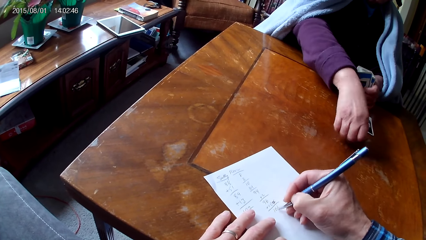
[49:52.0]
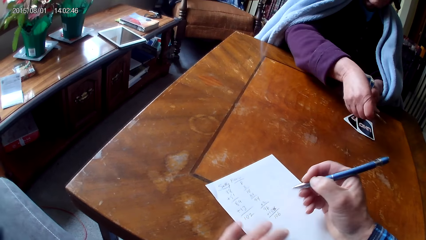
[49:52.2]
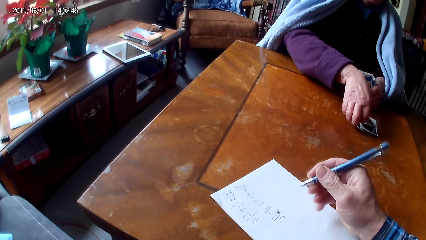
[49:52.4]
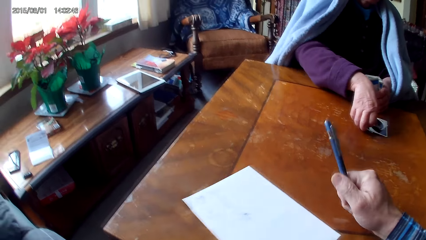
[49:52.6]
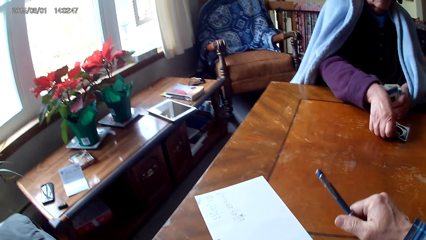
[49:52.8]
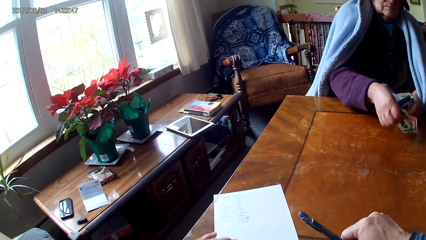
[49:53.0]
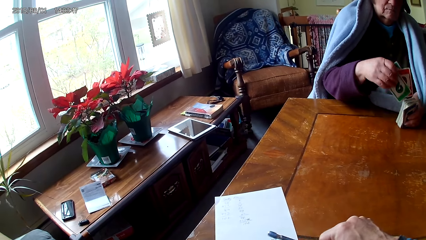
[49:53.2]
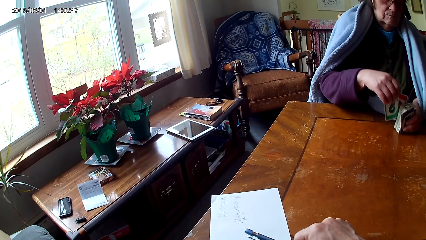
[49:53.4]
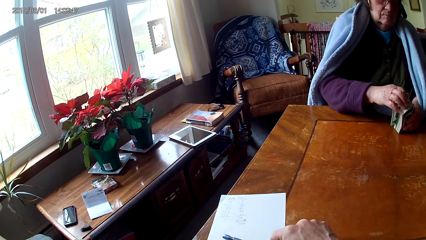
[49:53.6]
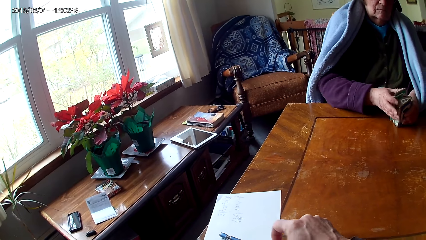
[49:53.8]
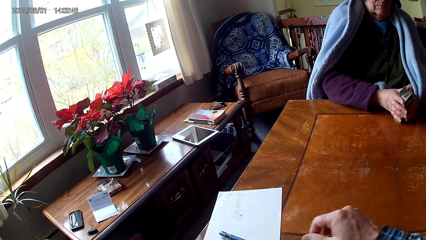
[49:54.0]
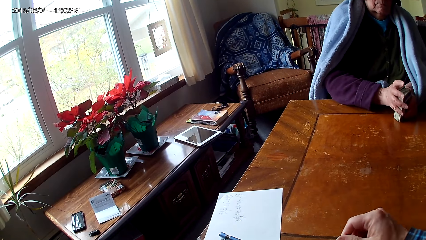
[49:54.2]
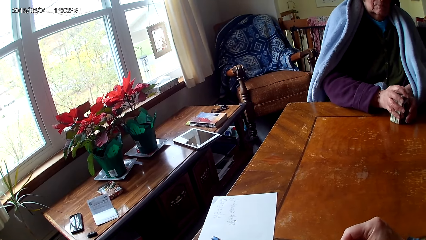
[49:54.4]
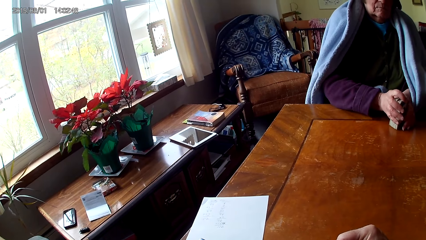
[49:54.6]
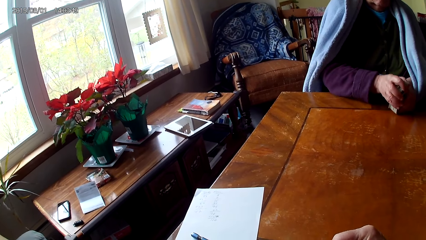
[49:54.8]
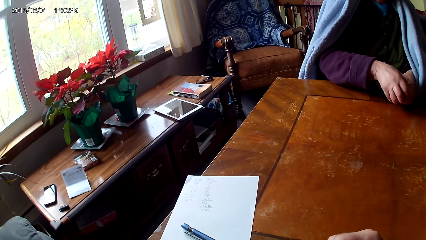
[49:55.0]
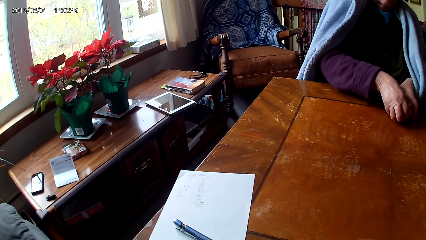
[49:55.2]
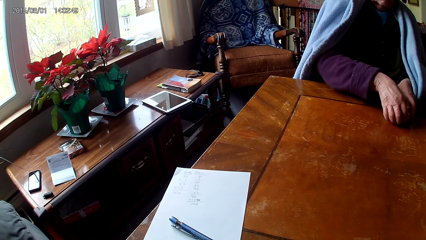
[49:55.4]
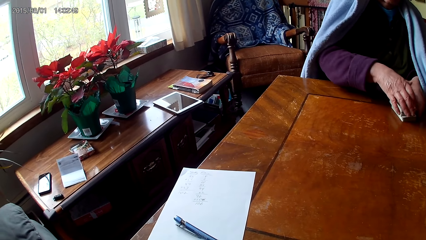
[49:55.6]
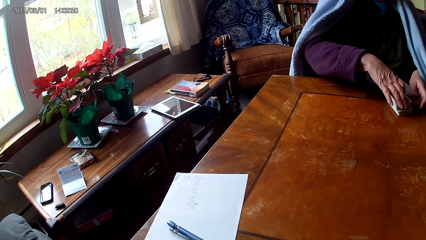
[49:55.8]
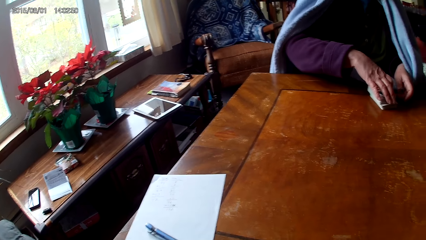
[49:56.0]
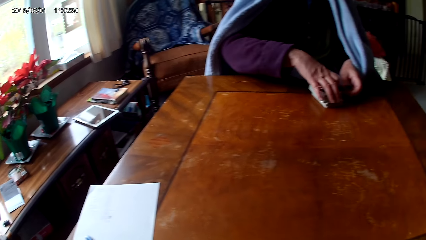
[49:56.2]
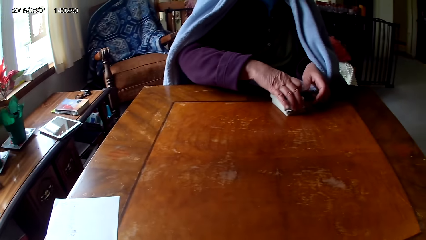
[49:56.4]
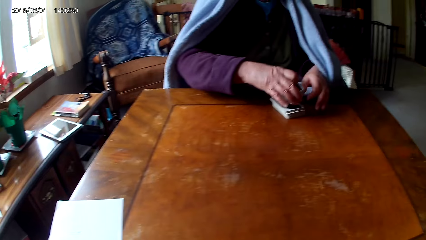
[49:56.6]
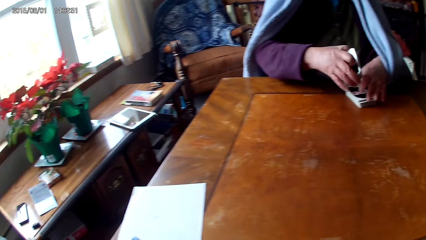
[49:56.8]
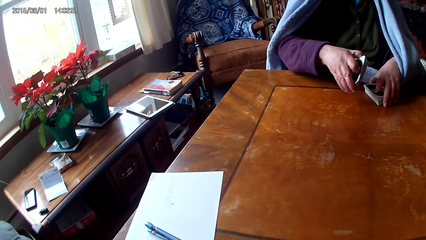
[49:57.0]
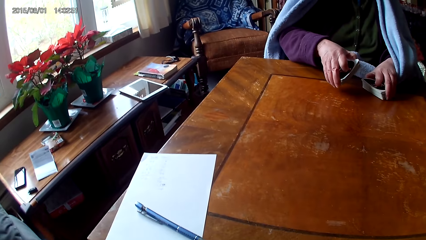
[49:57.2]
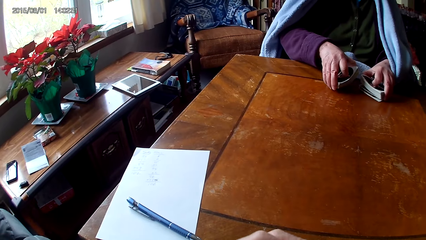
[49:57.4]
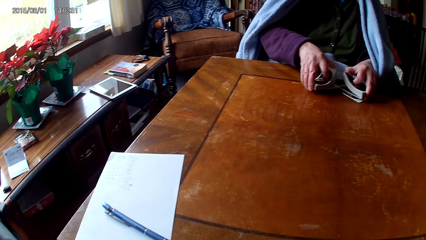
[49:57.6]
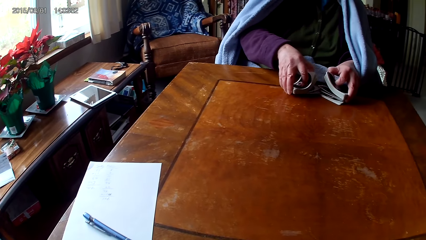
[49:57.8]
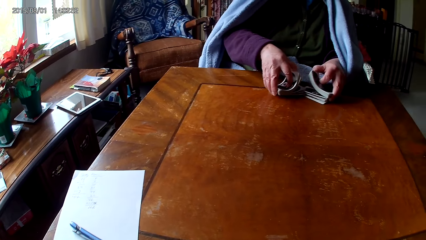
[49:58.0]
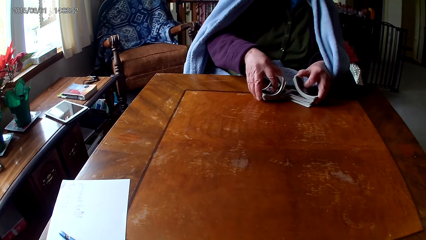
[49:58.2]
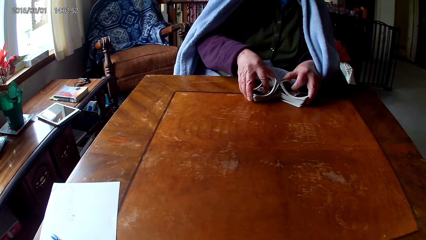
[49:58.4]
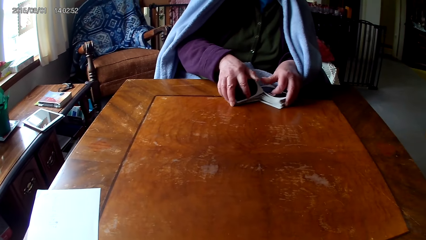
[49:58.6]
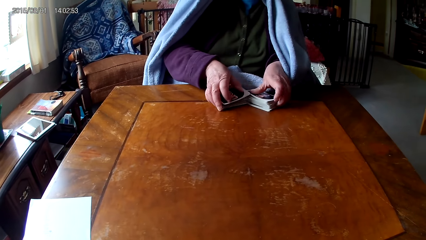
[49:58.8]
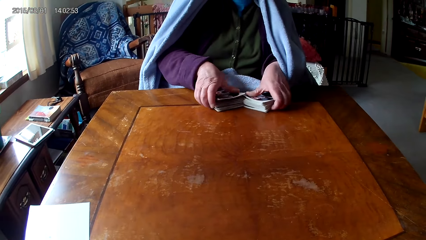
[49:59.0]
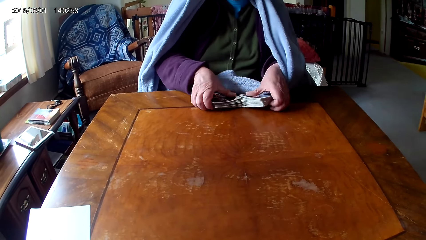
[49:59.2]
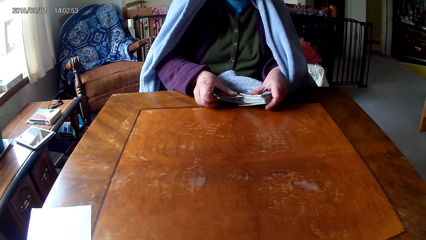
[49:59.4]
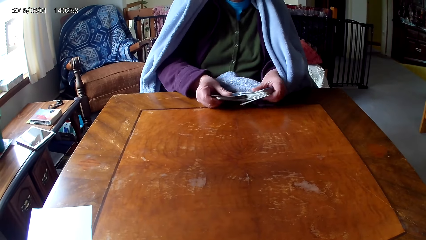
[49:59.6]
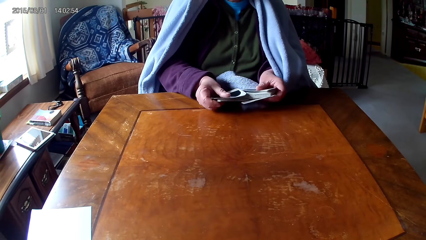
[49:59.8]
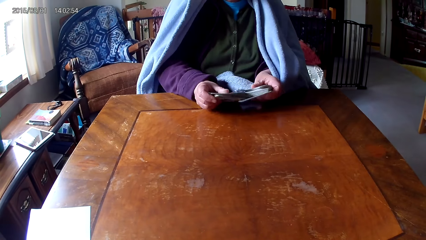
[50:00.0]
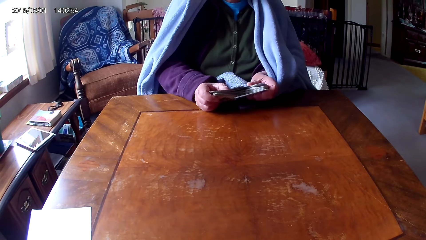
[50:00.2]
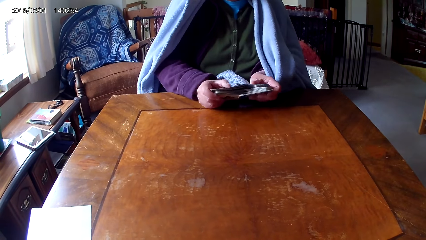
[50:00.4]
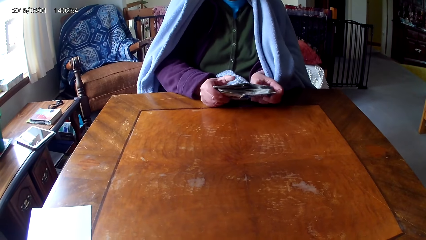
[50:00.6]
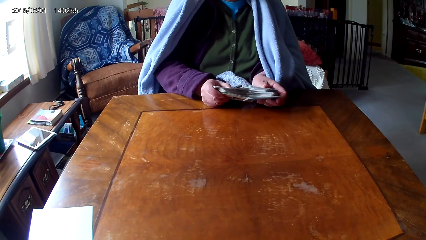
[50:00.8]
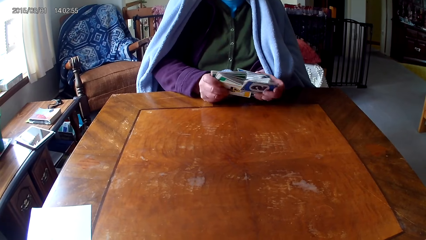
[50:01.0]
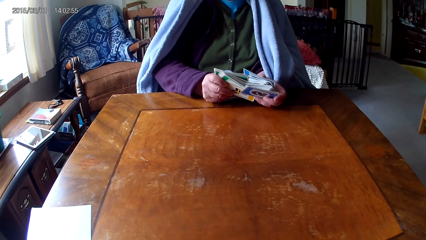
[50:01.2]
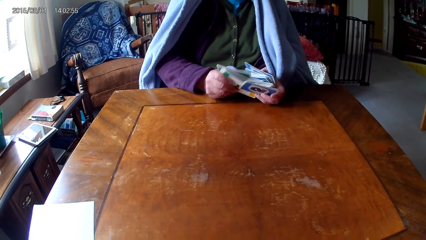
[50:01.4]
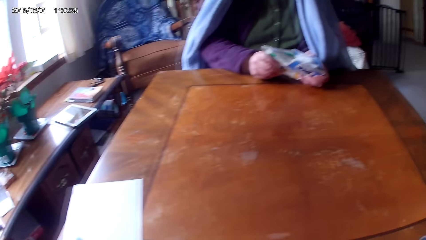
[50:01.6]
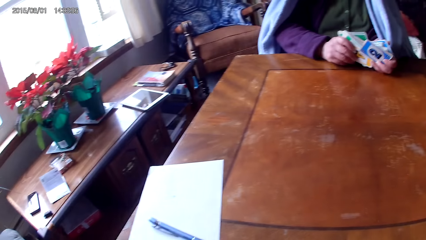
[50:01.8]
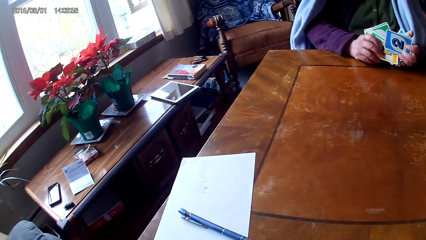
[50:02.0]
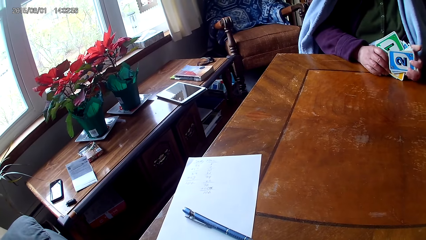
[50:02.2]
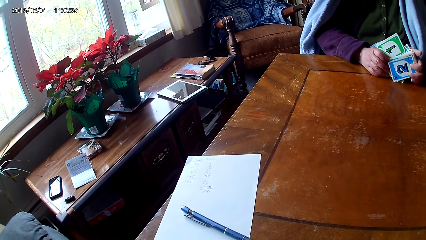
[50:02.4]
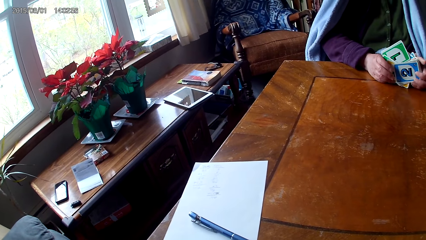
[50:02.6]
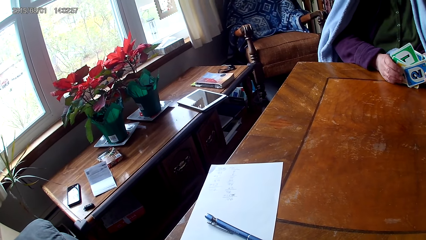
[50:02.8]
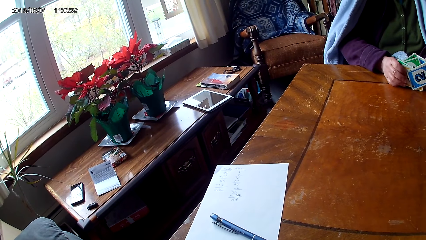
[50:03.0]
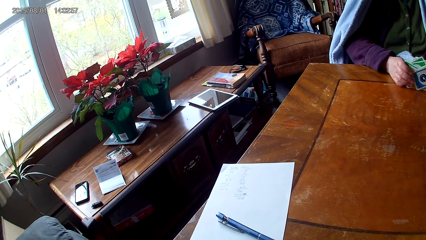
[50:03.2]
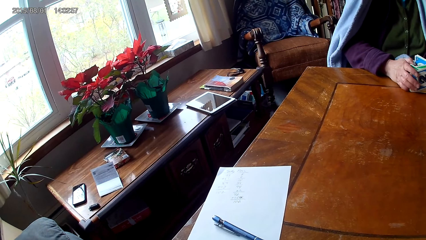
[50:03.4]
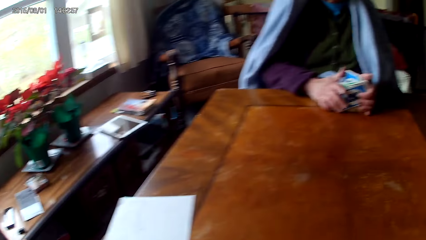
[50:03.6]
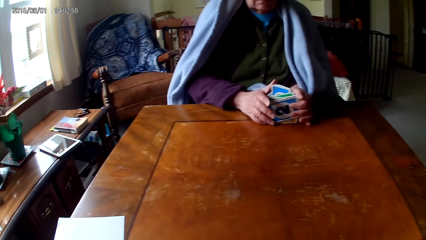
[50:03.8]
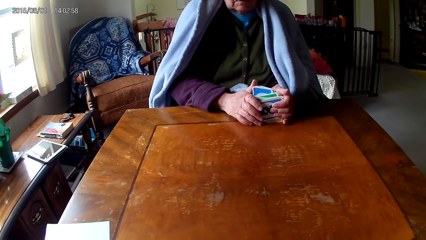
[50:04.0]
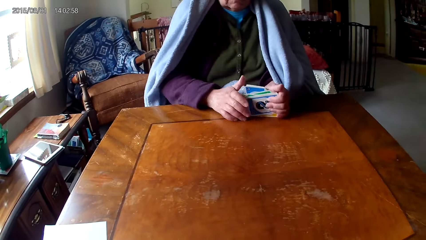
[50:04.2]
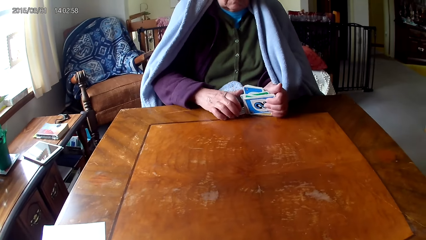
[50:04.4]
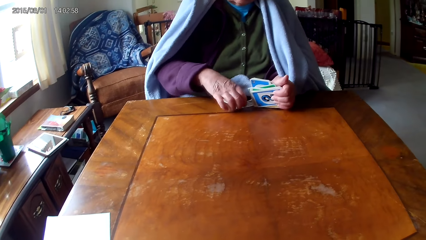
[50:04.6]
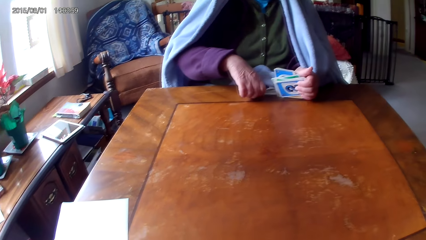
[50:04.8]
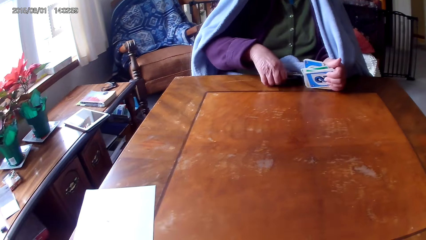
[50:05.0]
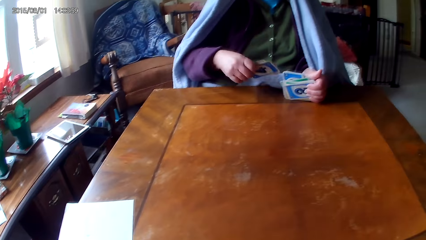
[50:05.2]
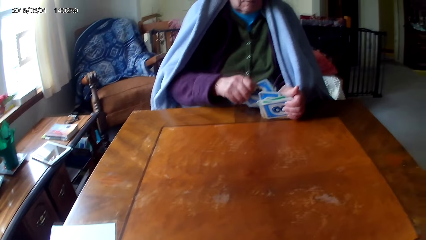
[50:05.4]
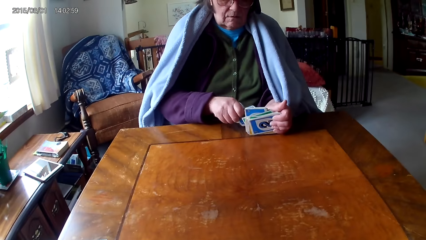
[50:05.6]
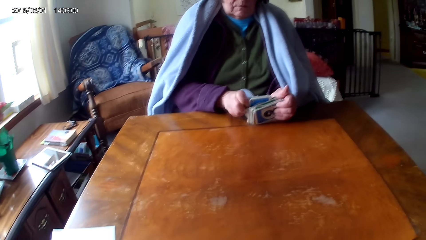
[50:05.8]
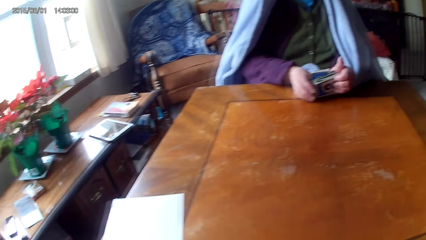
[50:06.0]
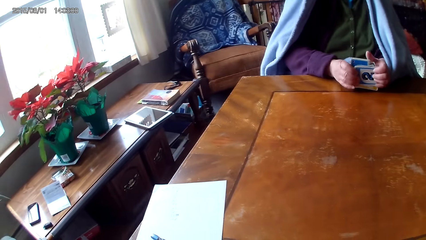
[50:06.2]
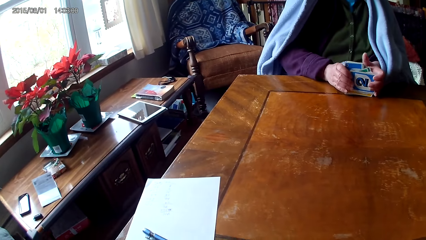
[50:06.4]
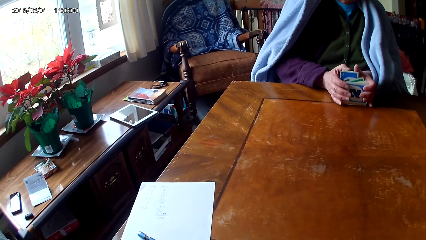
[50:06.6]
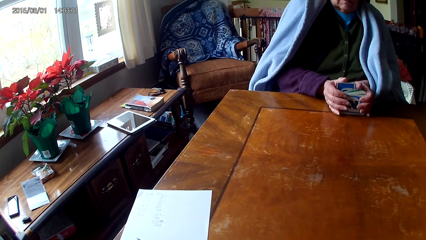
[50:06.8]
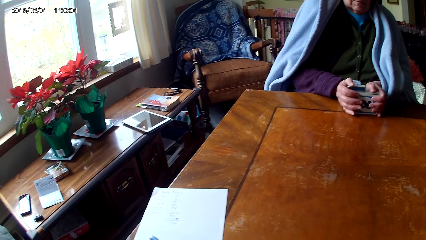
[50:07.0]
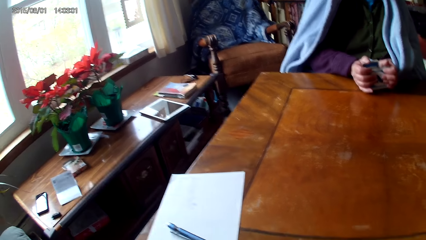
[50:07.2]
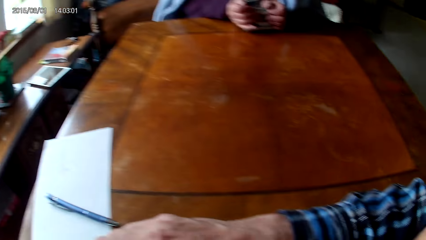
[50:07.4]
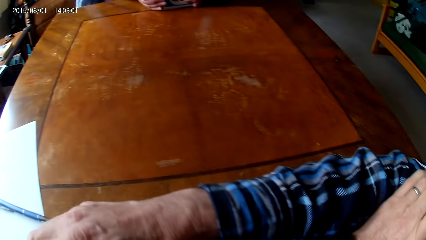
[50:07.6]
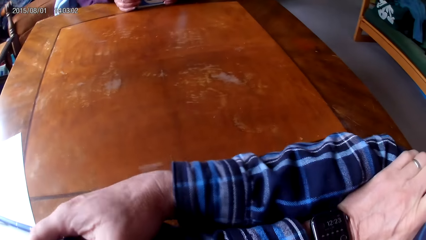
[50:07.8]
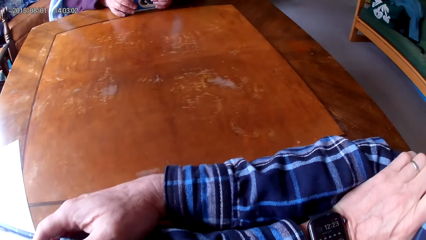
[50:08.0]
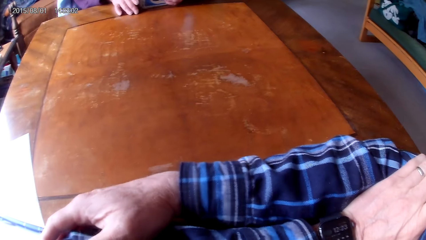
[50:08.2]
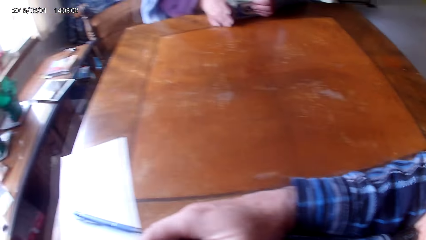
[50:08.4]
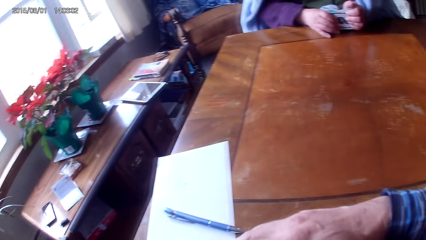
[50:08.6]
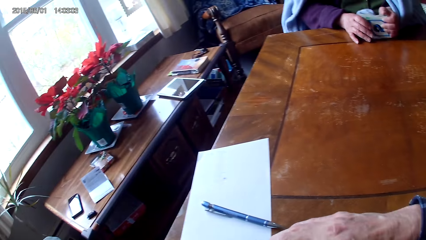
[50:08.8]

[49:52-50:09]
The camera wearer puts the paper and pen away. A woman arranges the cards. The camera wearer looks at the woman arrange the cards.
